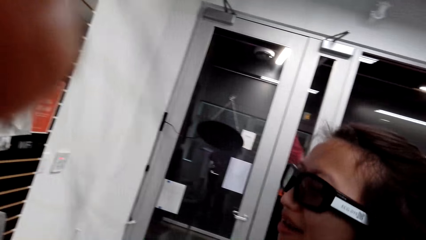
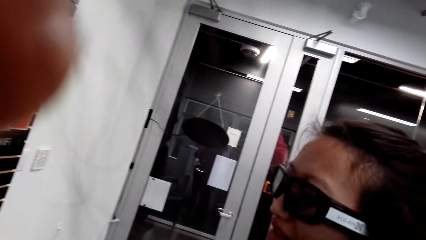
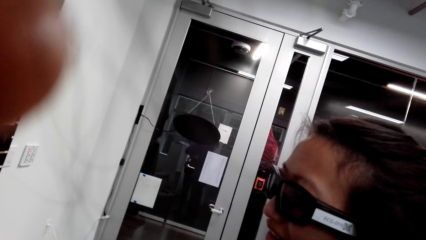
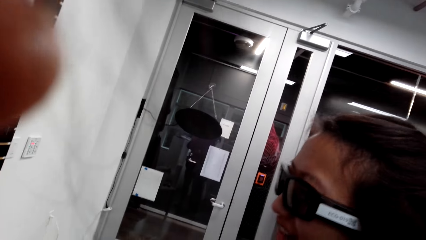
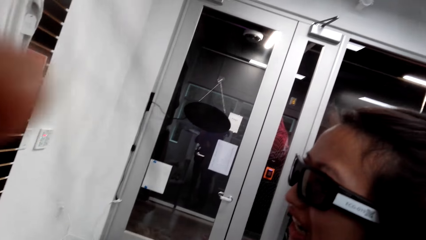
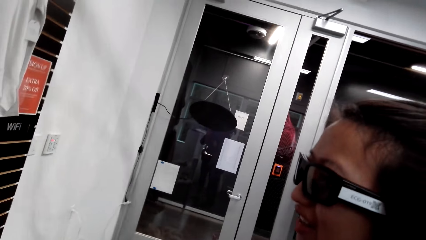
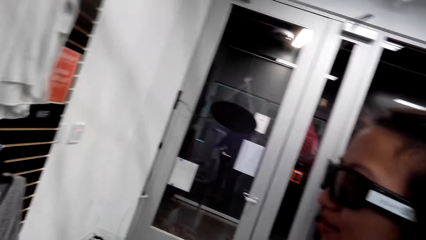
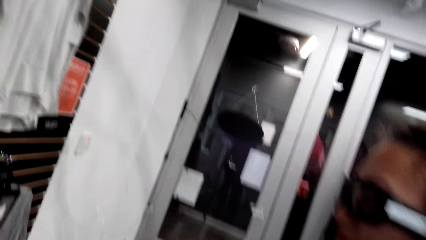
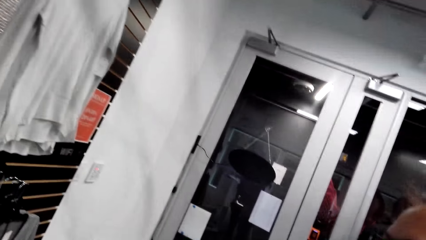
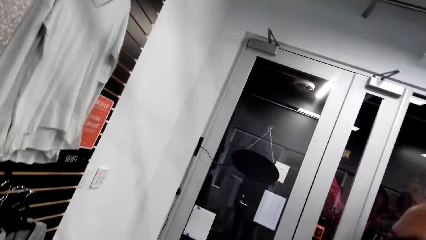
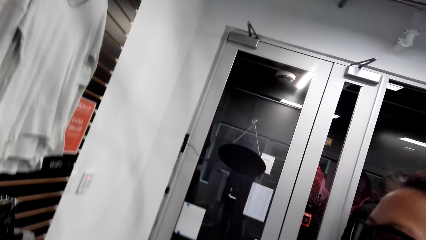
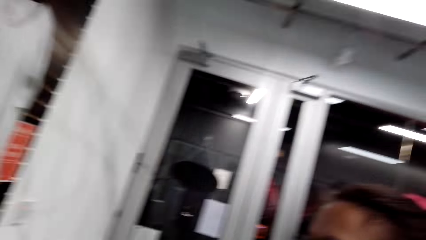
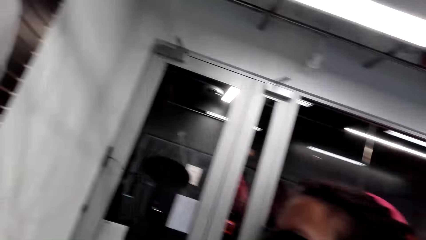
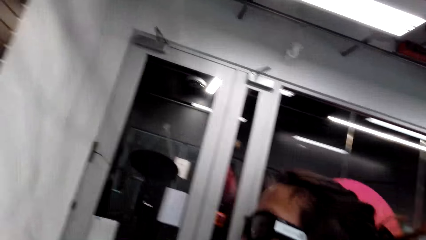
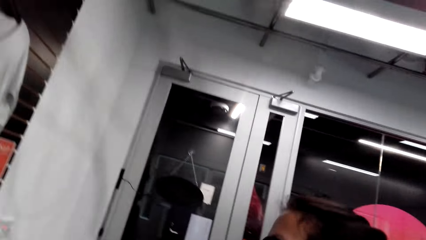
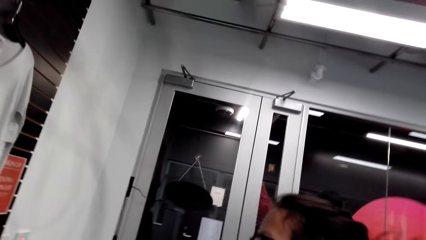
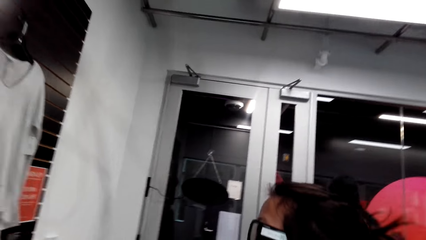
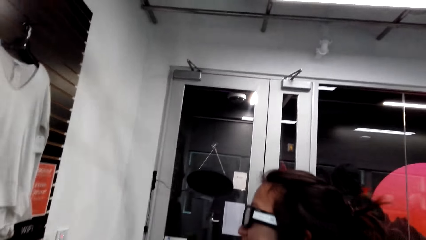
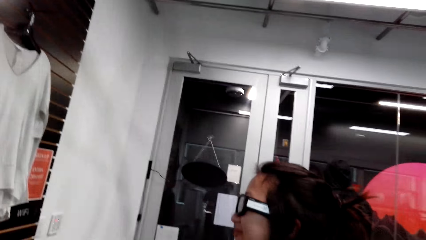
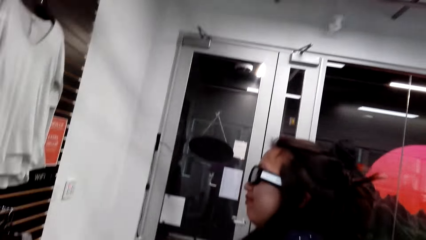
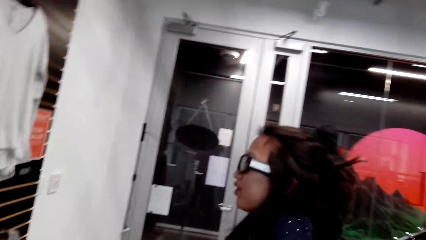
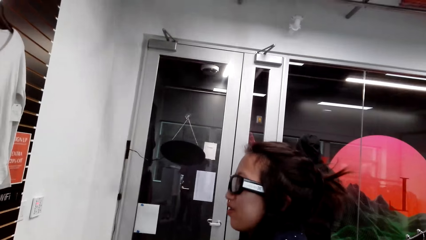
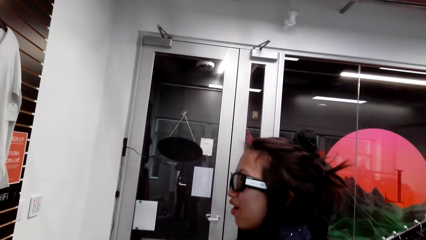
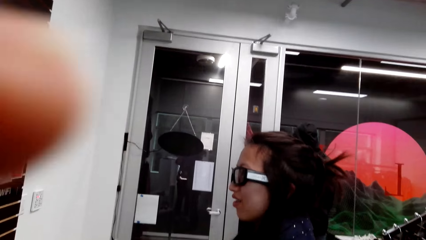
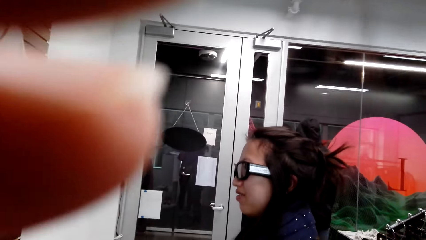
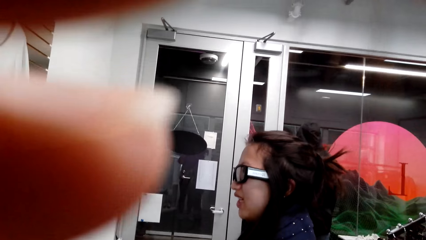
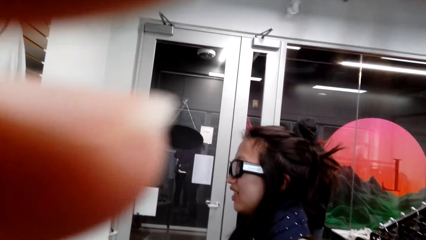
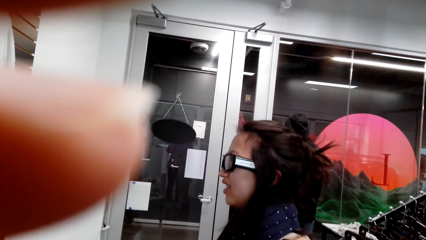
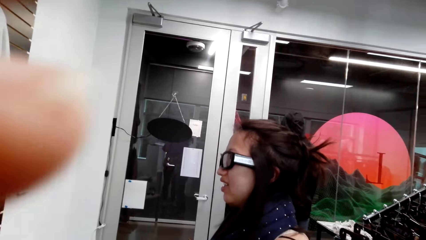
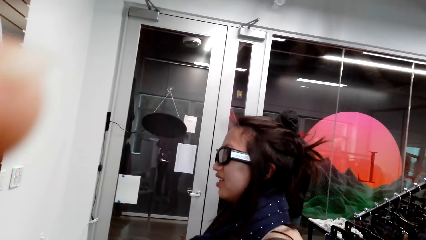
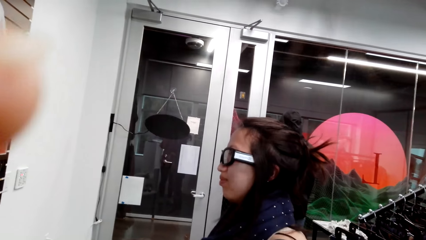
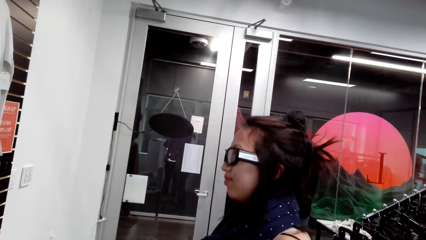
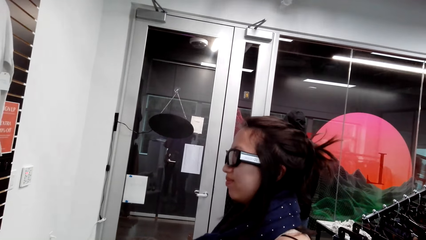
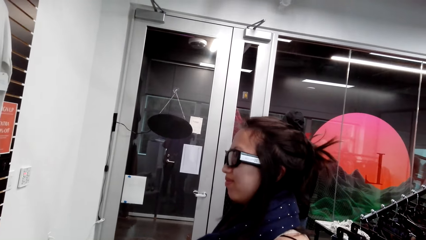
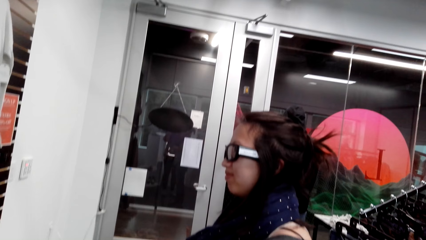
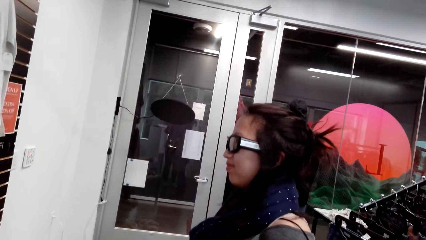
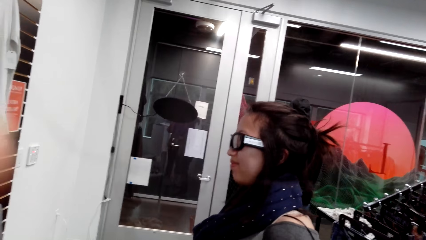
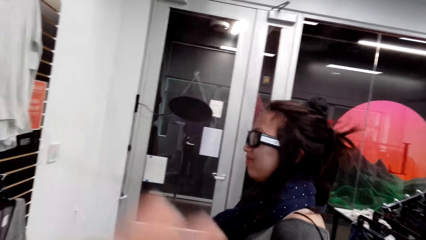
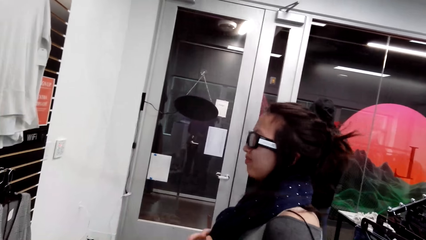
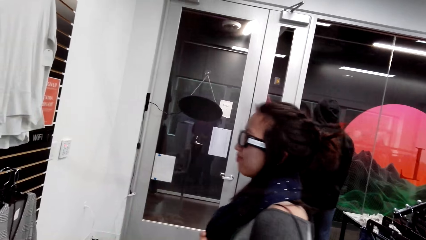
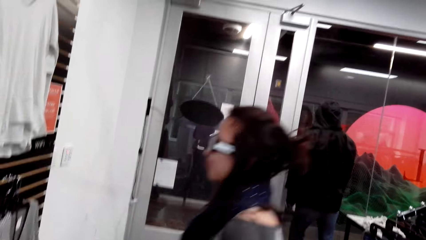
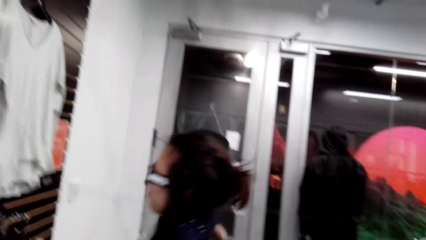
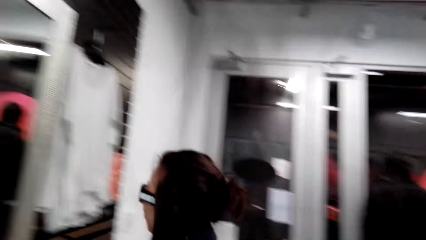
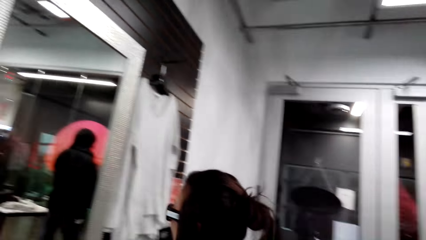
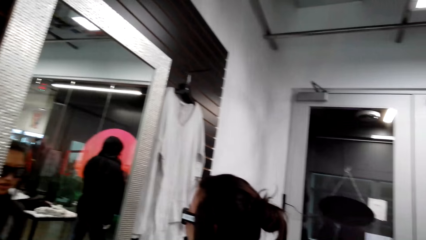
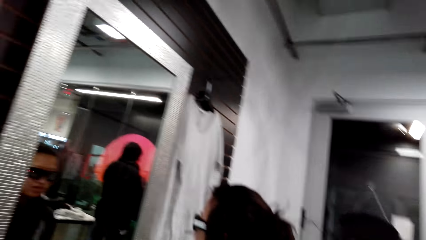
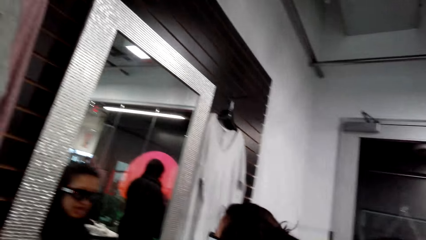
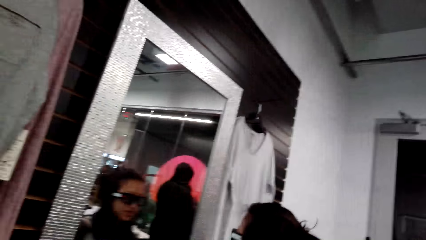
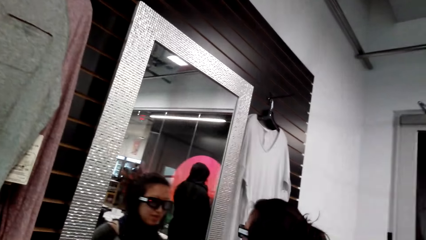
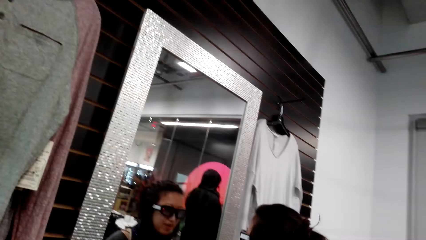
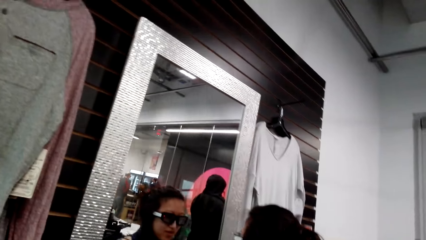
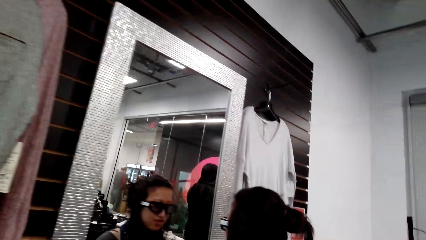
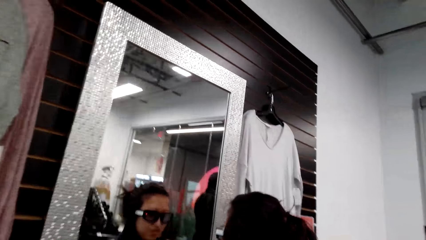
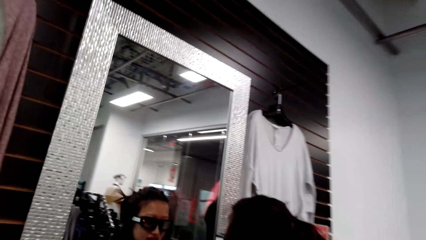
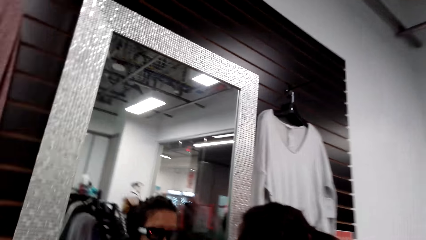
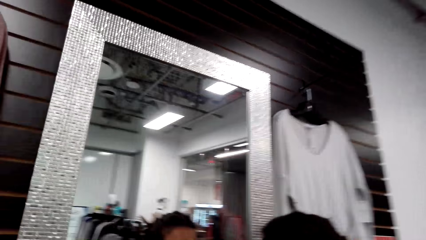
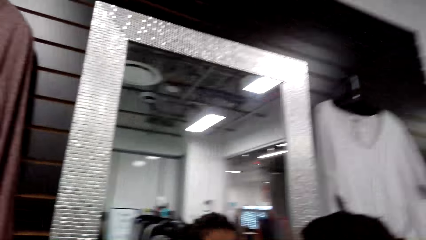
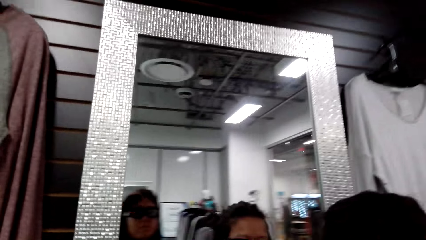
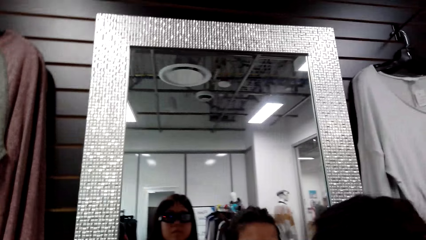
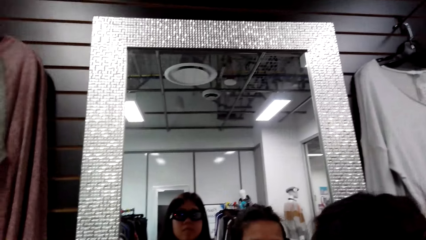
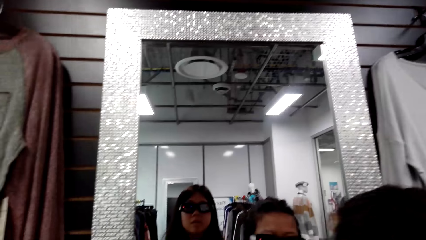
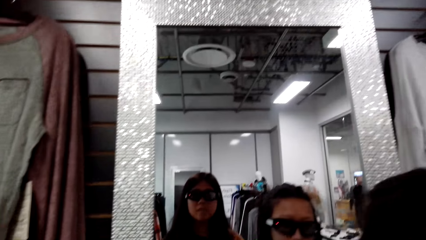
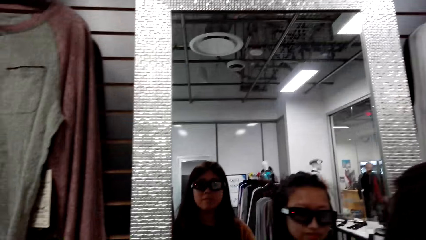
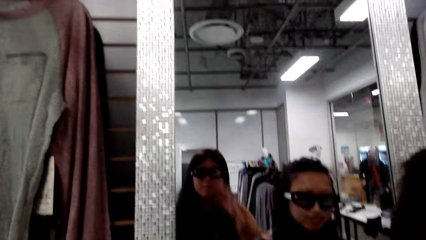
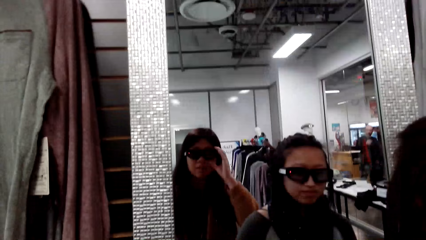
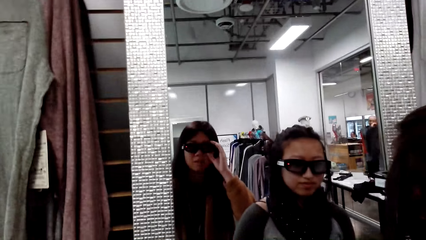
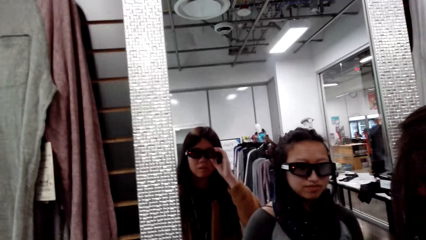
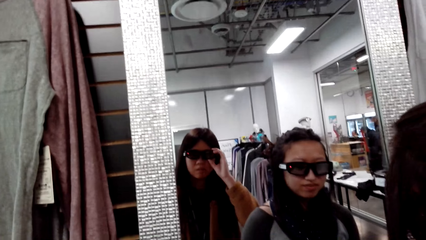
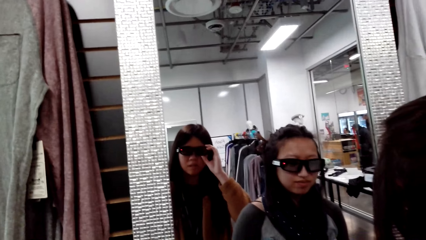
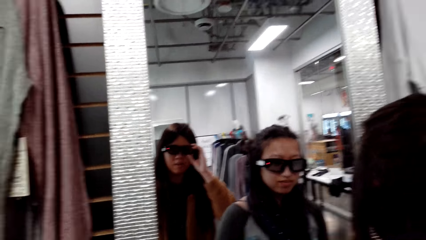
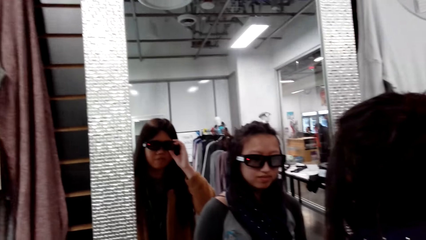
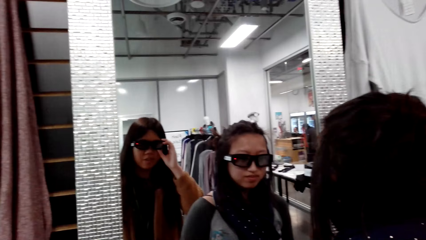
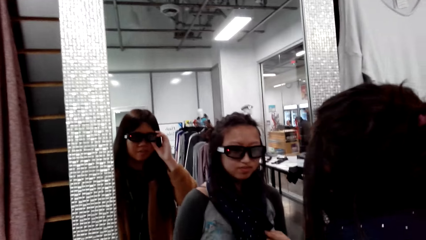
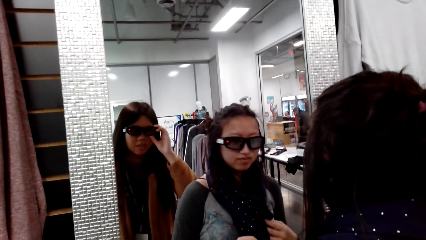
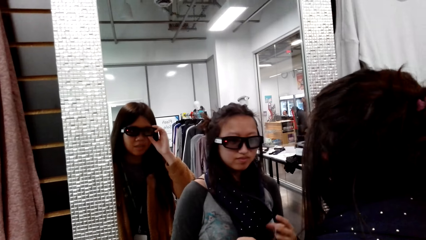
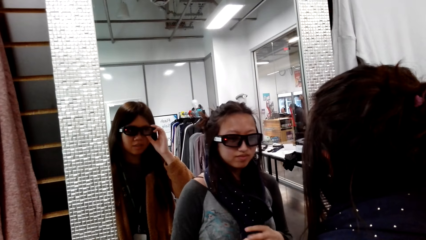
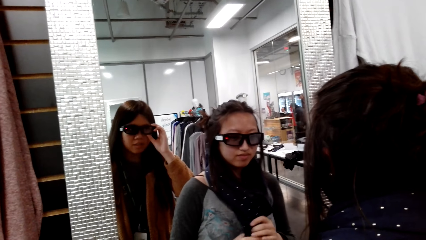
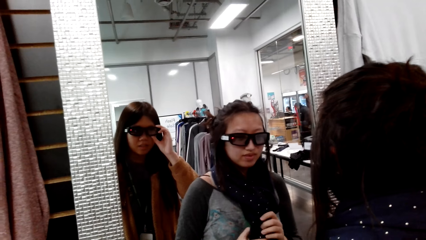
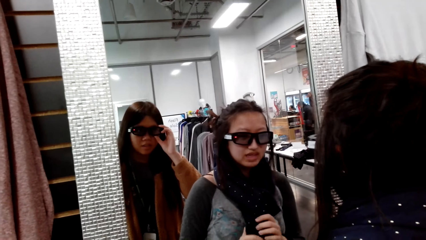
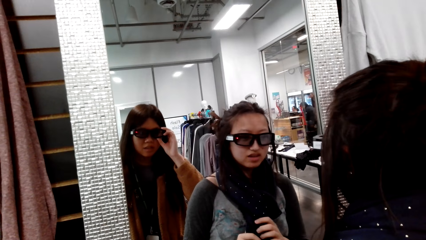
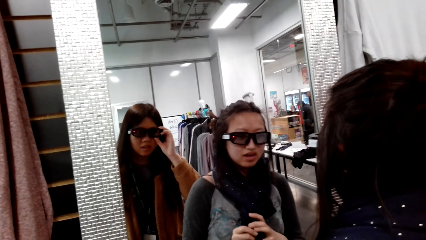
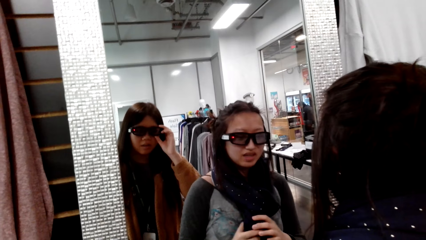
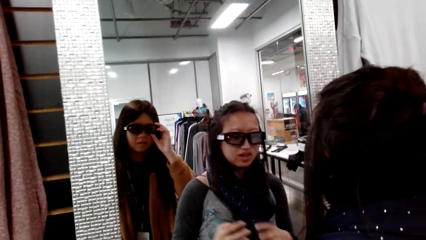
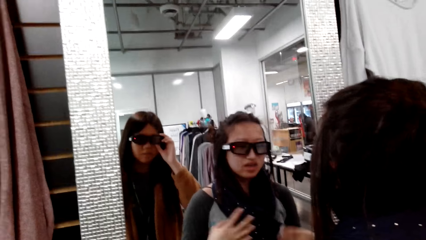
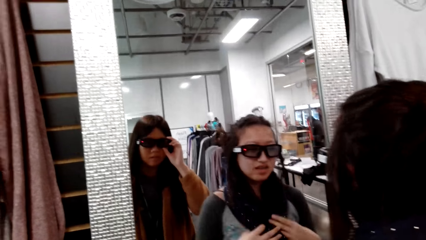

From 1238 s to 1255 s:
The camera wearer talks to a man. The man talks to the camera wearer. The man looks into the mirror. The camera wearer looks into the mirror.
